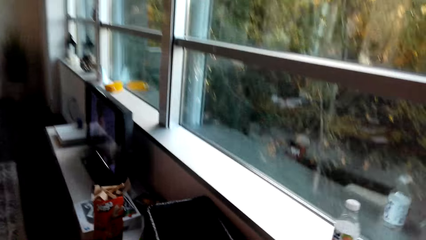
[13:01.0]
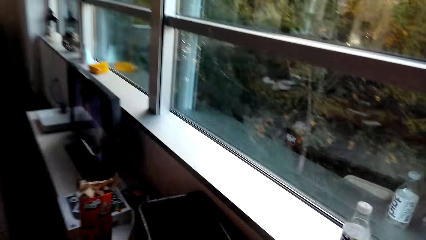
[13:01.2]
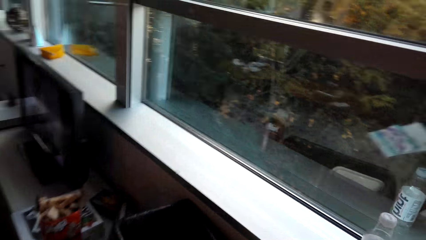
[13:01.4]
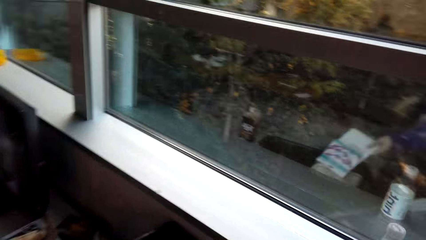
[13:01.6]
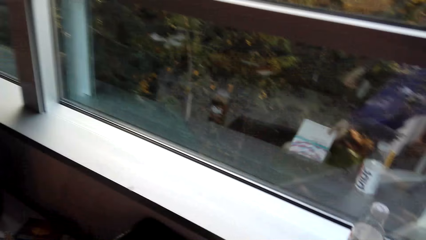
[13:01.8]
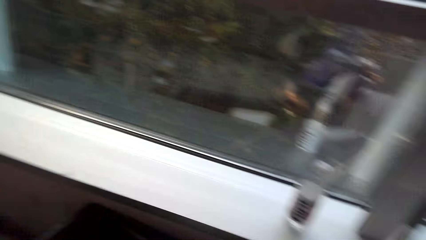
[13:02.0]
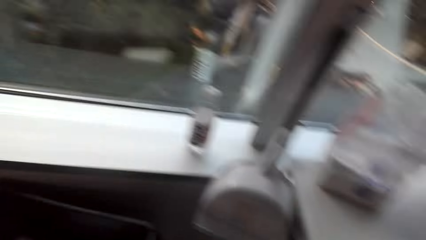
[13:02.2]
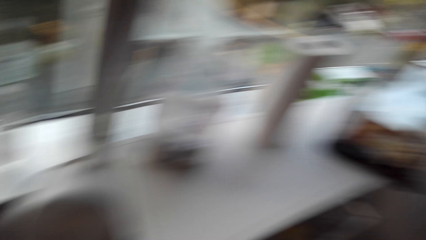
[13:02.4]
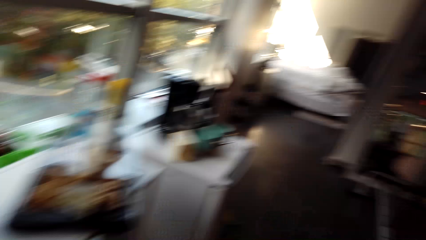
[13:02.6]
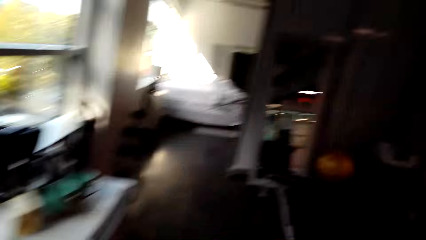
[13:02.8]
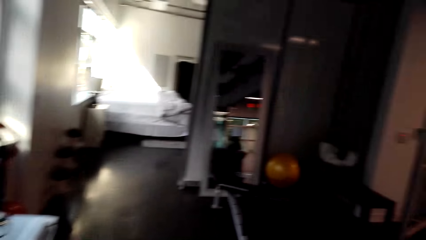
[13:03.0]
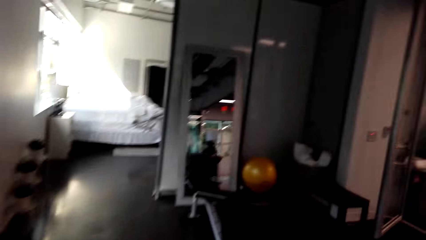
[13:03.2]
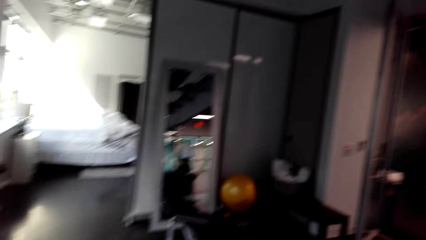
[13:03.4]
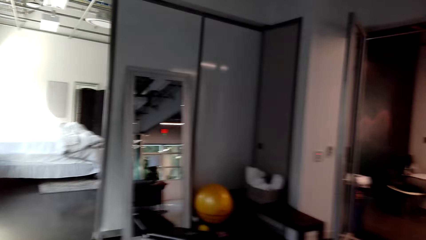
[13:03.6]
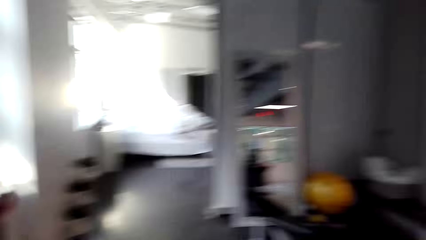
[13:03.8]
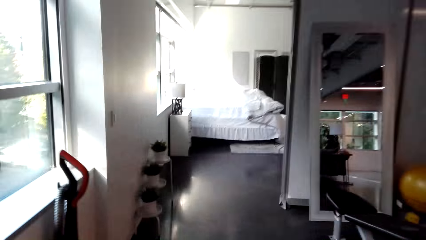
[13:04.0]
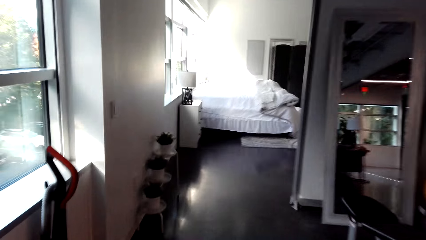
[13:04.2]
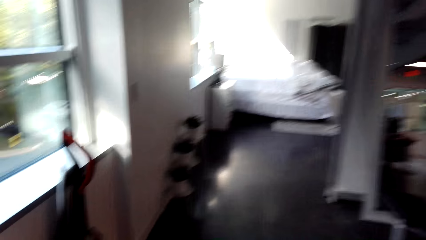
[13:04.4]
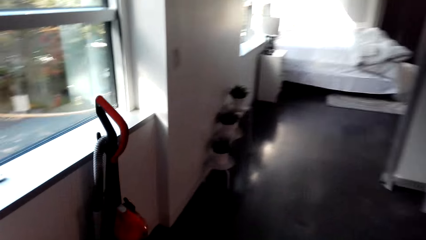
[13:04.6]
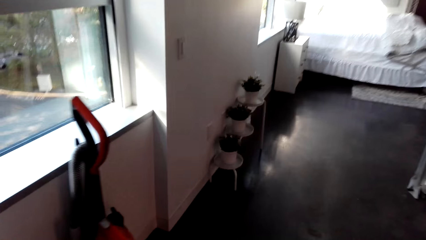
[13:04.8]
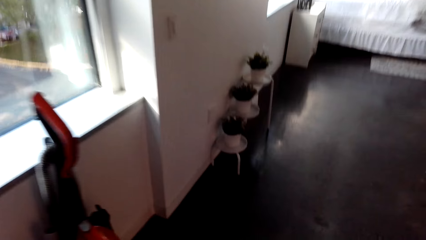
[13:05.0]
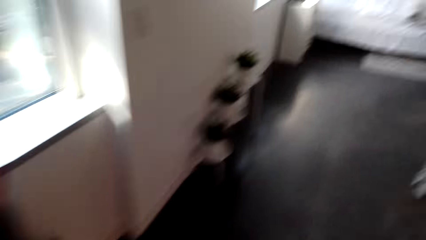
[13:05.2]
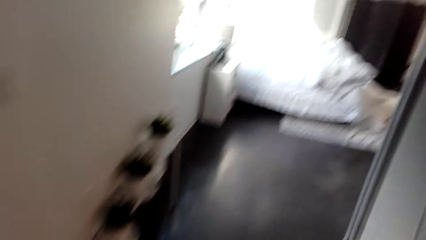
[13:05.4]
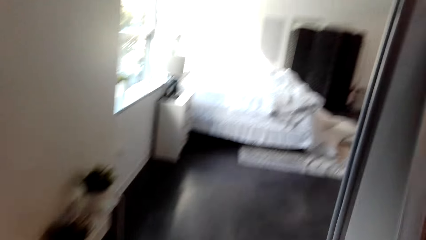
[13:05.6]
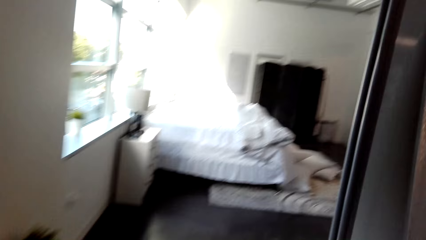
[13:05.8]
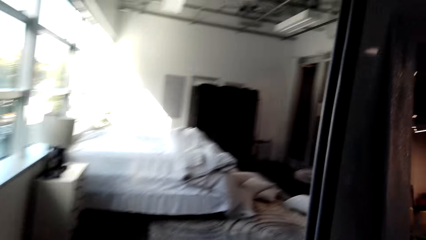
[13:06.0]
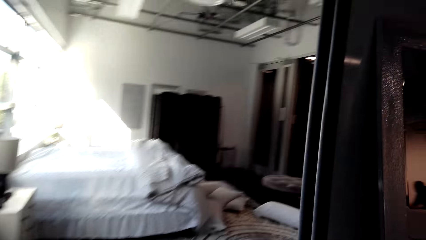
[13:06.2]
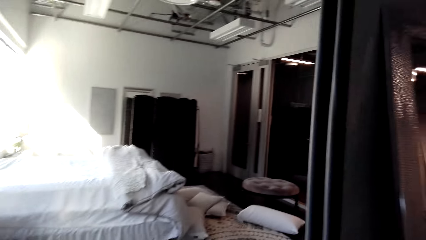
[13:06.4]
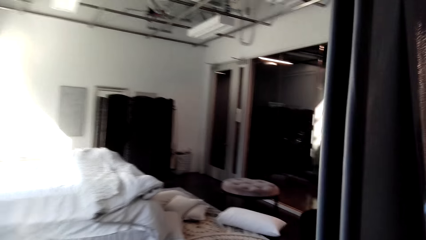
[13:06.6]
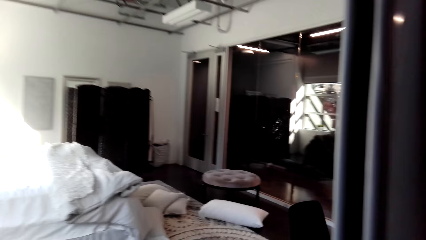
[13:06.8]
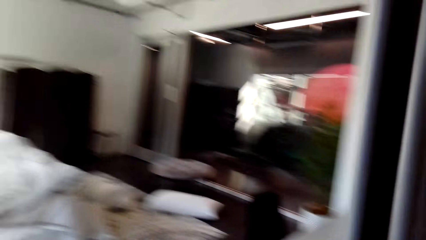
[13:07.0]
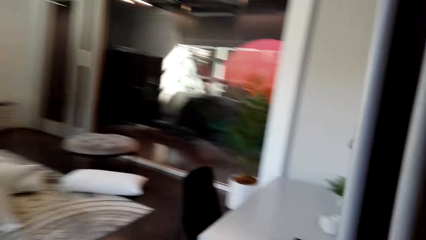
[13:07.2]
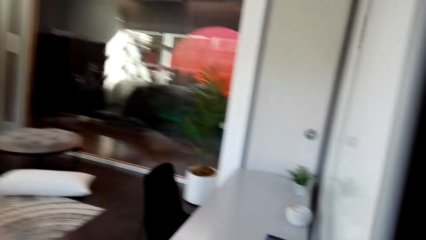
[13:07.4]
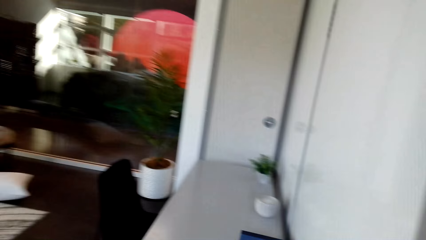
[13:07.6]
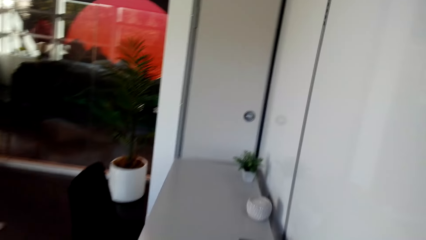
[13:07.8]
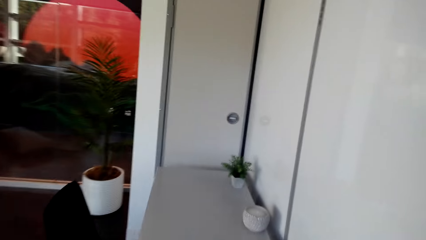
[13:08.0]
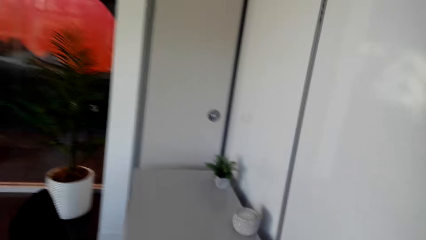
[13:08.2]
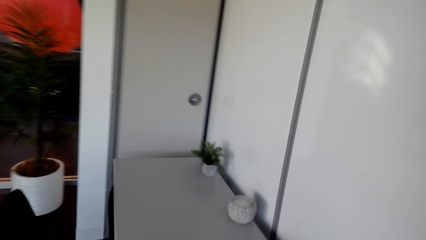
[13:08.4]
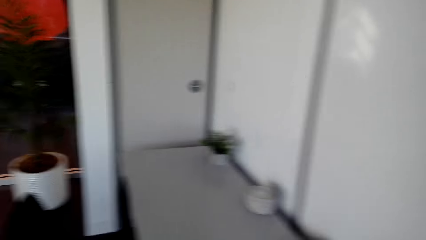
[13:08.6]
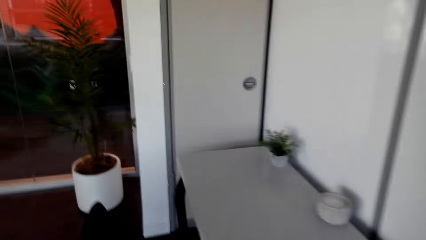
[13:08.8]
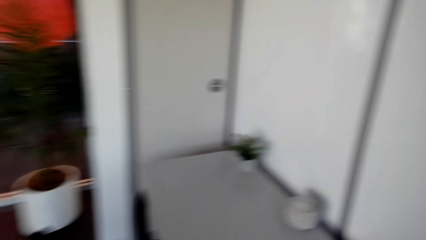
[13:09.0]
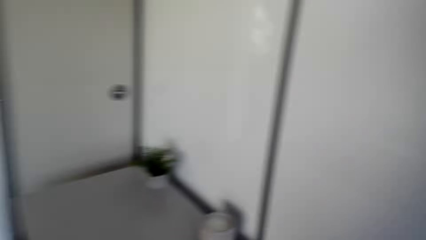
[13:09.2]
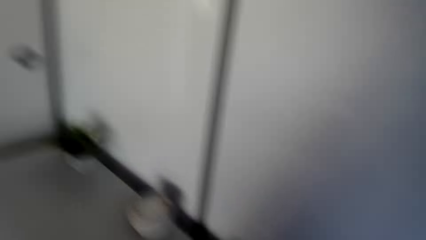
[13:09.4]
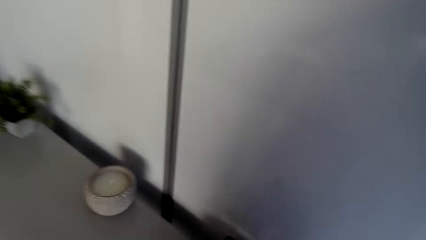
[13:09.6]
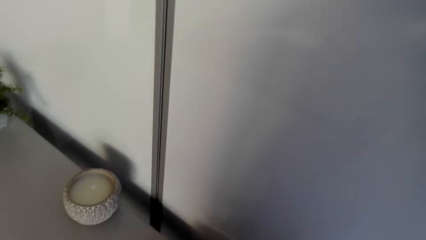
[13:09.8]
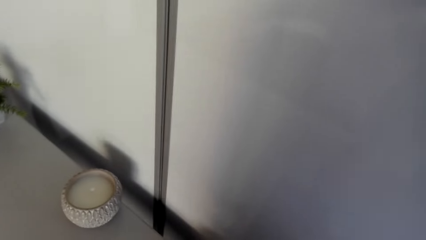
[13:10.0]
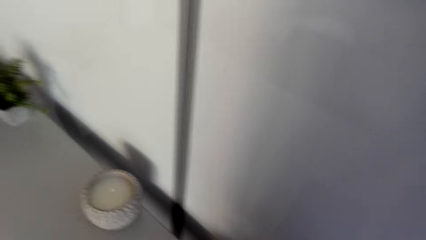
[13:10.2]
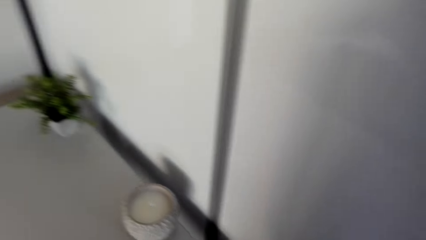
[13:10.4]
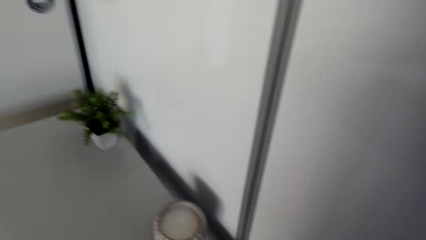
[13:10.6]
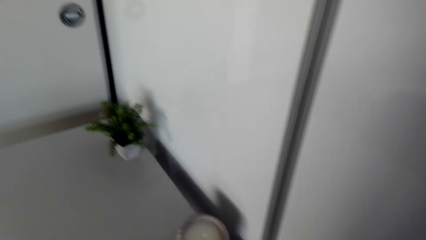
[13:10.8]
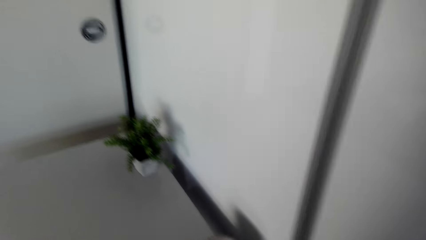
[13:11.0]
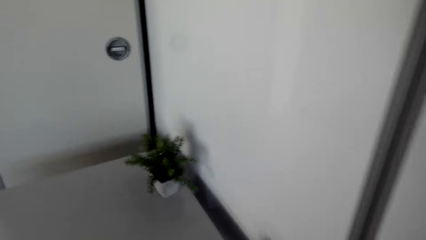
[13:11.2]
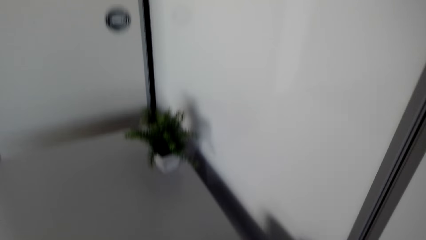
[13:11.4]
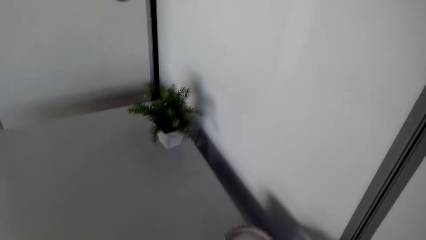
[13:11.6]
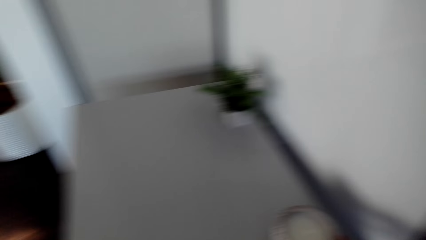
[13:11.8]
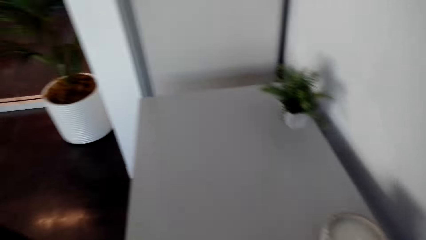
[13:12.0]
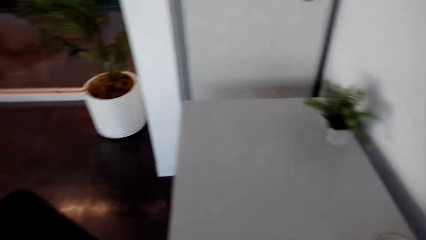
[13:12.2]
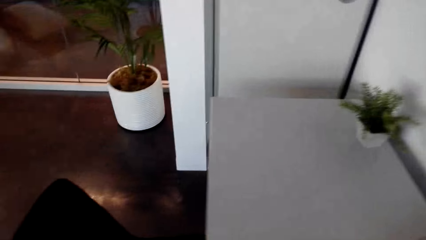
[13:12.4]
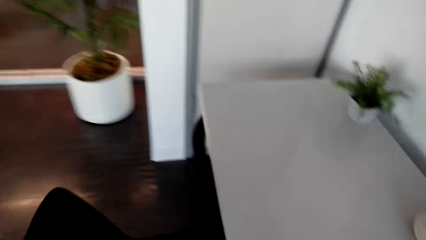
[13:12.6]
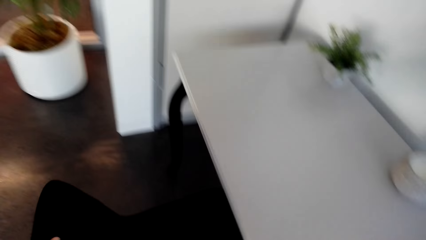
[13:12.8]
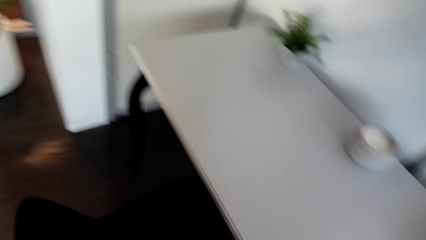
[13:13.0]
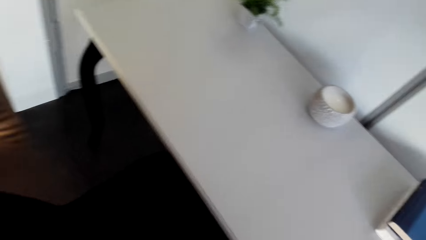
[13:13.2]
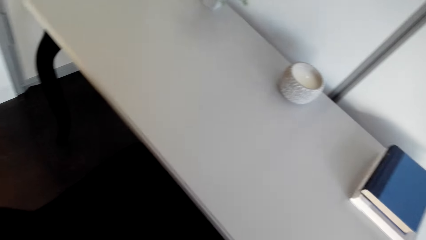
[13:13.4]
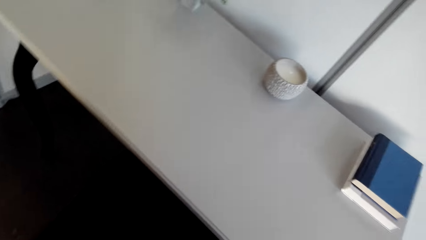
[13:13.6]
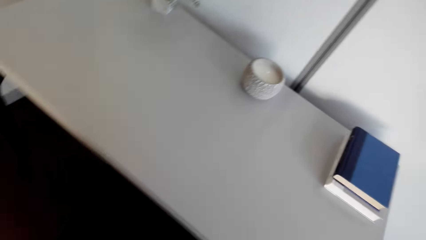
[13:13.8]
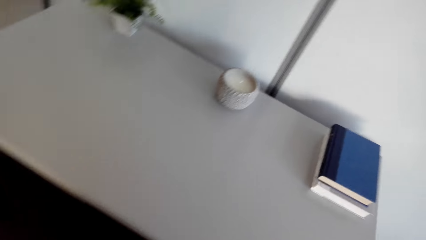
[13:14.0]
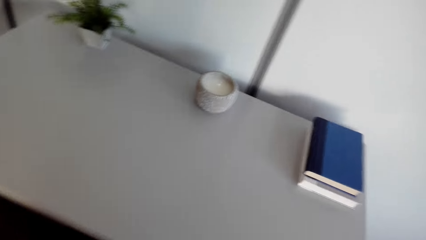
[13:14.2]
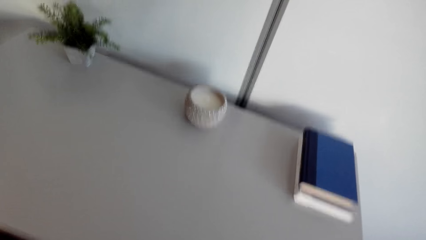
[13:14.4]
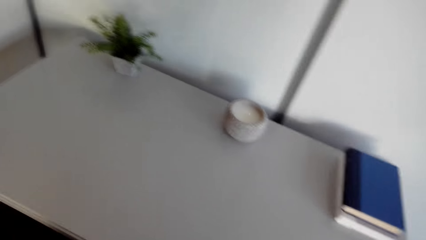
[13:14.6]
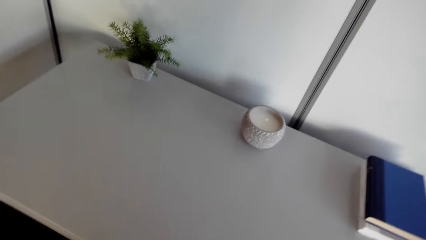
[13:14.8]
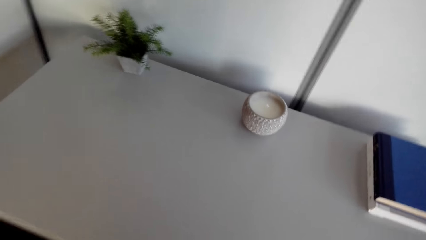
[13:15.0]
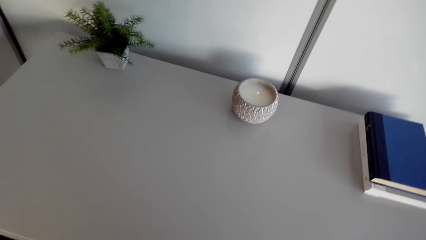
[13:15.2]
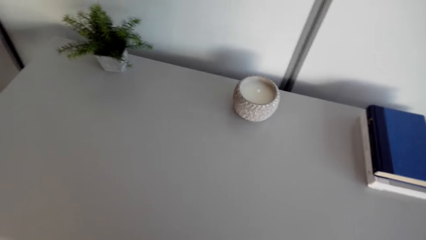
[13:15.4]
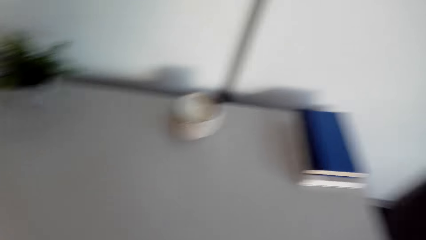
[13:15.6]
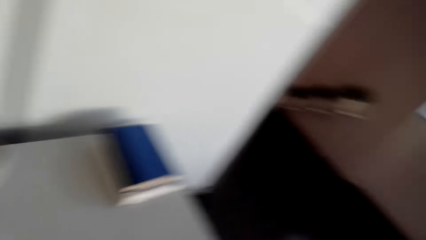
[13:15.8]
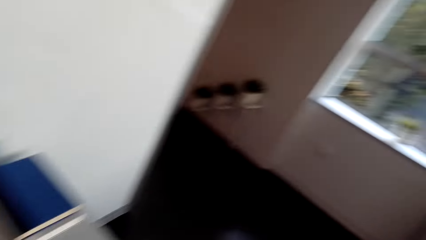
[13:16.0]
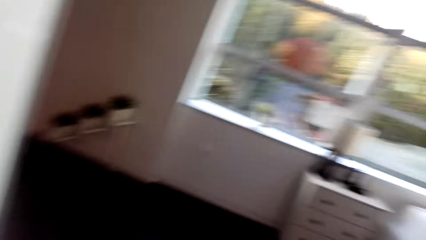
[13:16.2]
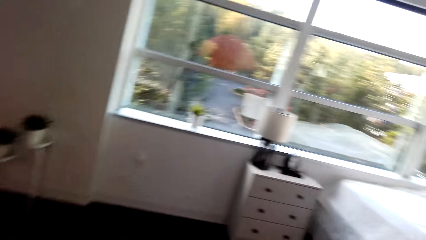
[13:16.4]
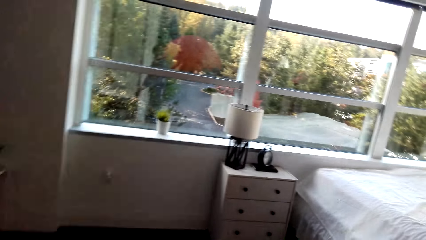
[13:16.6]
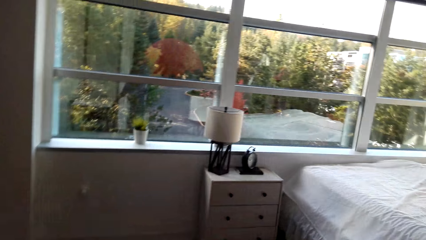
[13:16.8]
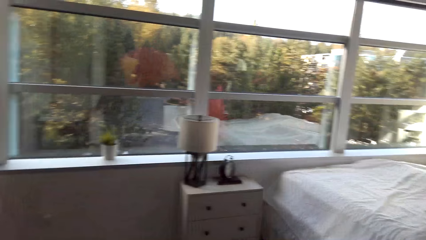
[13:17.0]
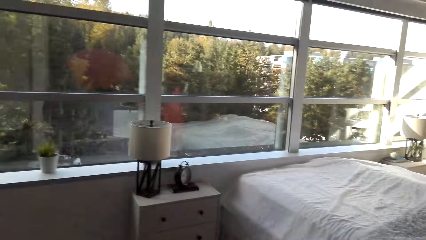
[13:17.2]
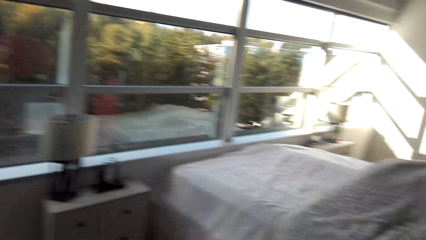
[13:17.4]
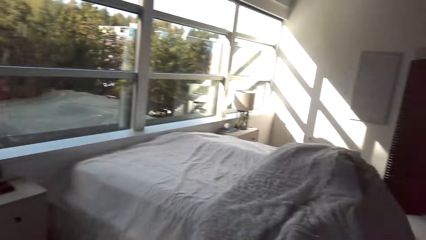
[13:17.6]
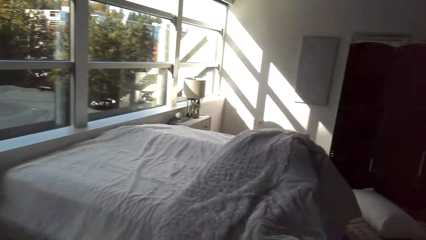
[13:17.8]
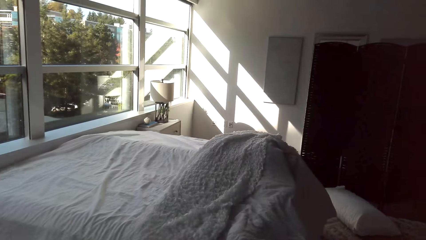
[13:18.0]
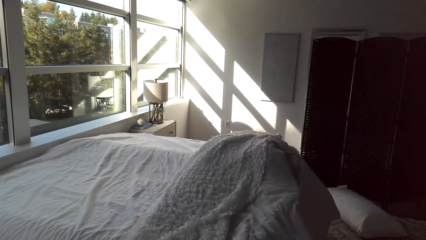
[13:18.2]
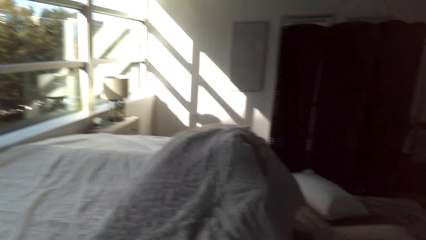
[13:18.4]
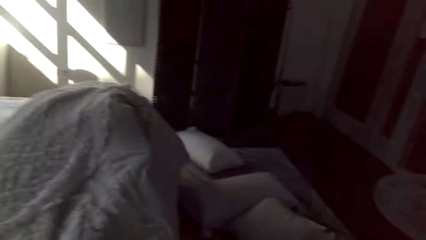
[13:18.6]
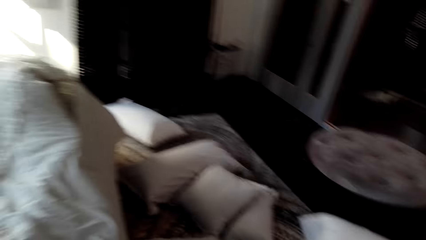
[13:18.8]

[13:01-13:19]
The camera wearer puts the box in the dustbin. They walk in the house. They walk towards the bedroom. They touch the table. They move a chair. They walk in the house.
